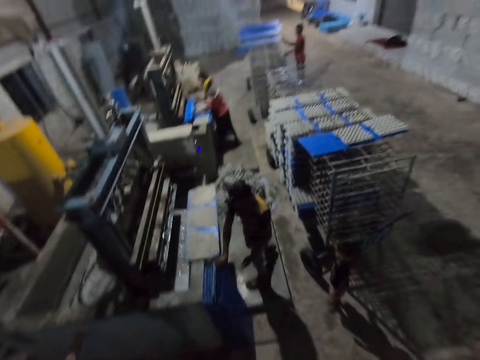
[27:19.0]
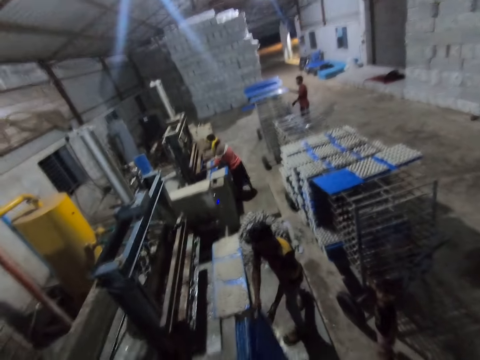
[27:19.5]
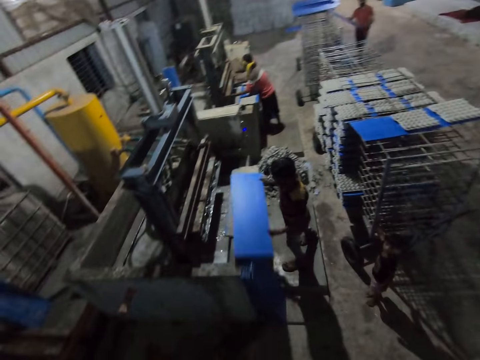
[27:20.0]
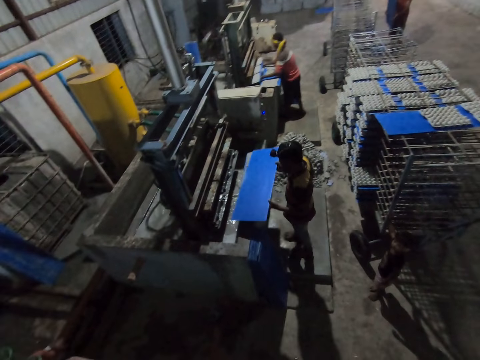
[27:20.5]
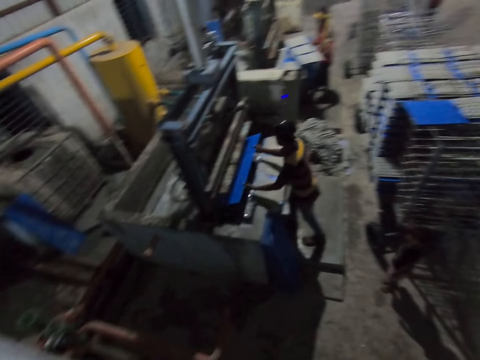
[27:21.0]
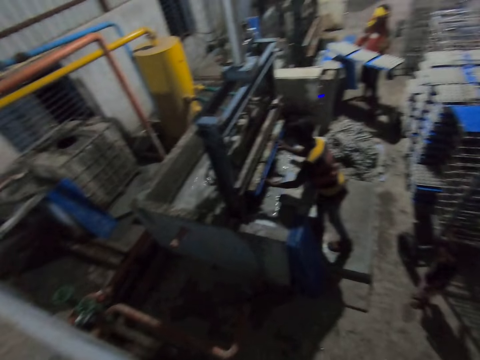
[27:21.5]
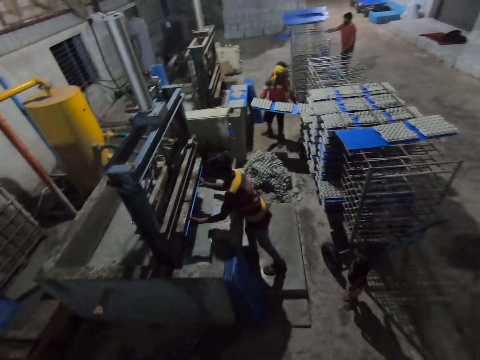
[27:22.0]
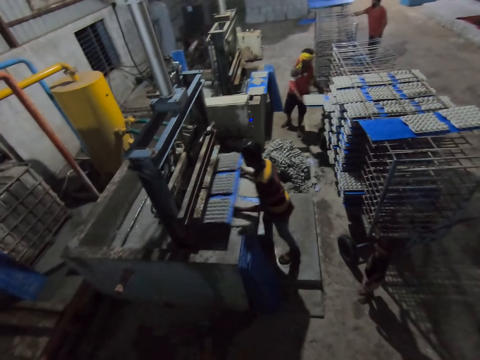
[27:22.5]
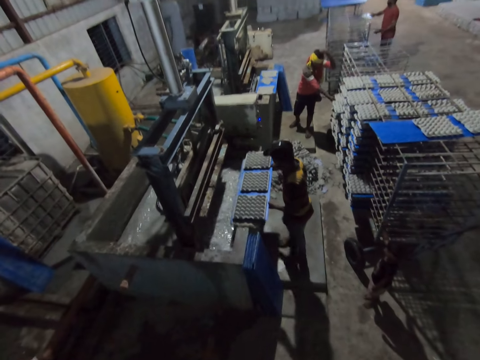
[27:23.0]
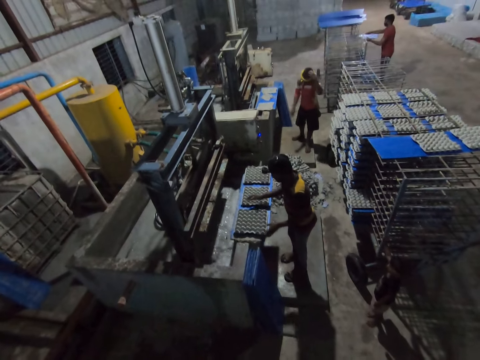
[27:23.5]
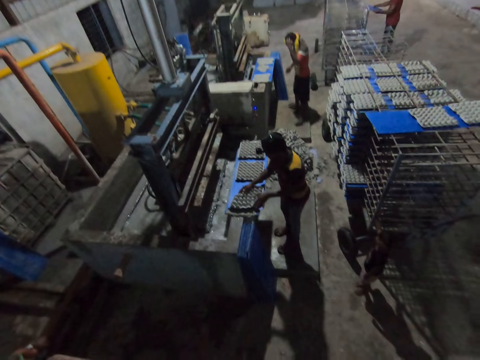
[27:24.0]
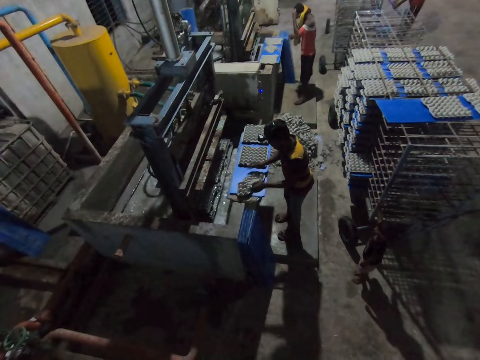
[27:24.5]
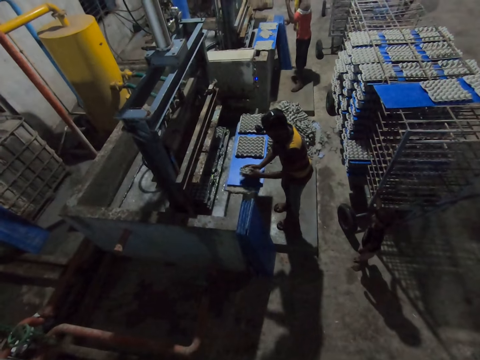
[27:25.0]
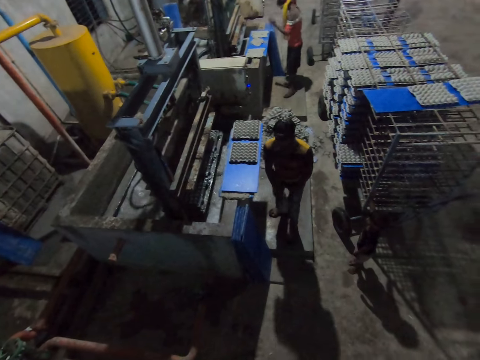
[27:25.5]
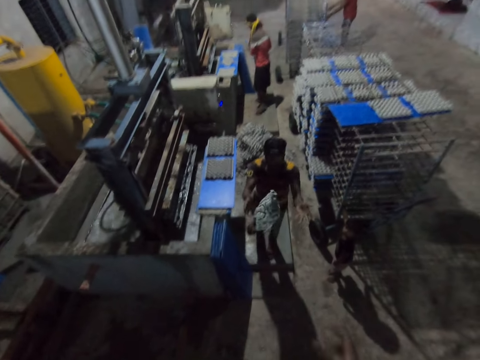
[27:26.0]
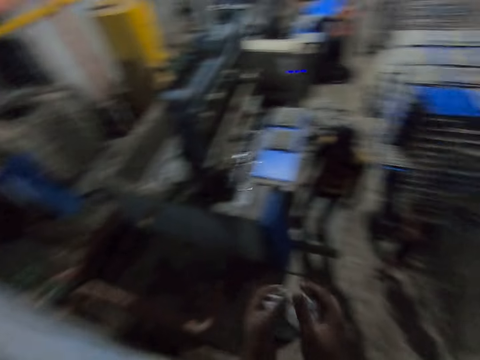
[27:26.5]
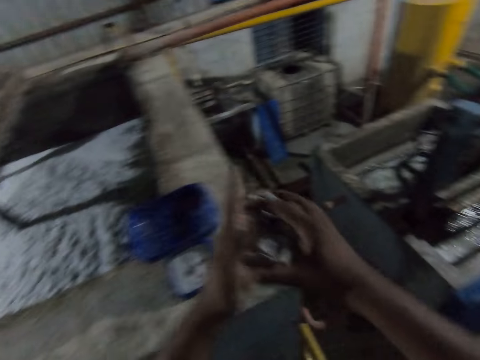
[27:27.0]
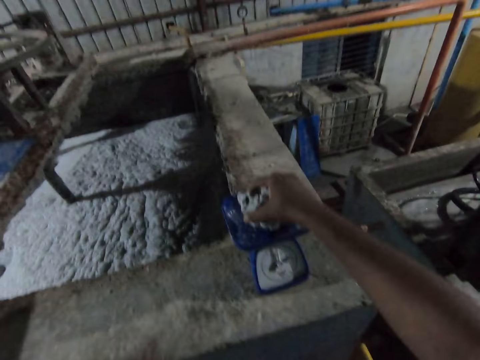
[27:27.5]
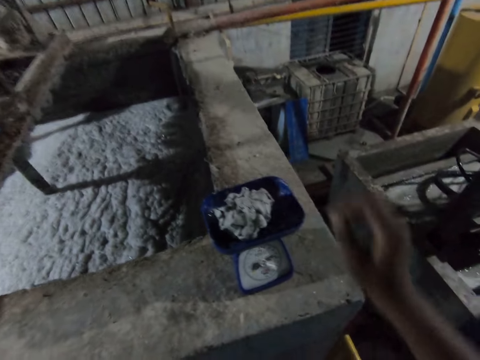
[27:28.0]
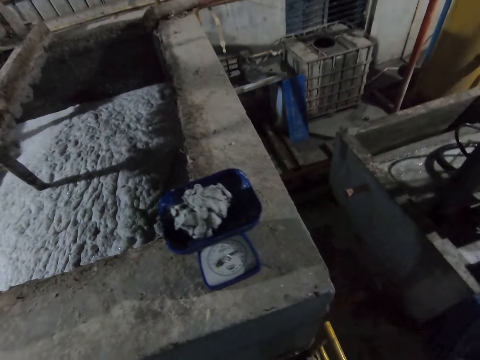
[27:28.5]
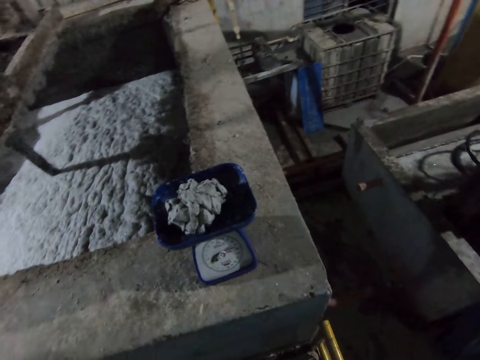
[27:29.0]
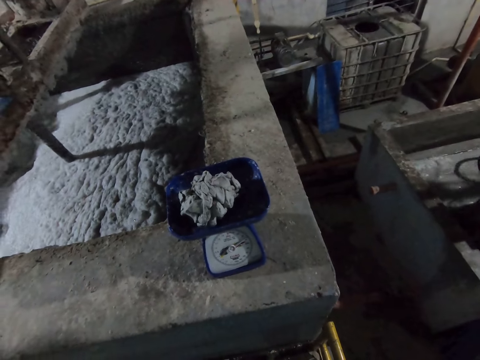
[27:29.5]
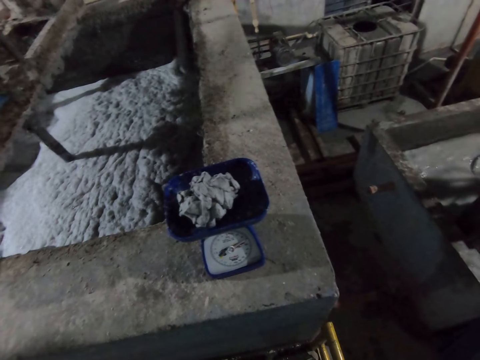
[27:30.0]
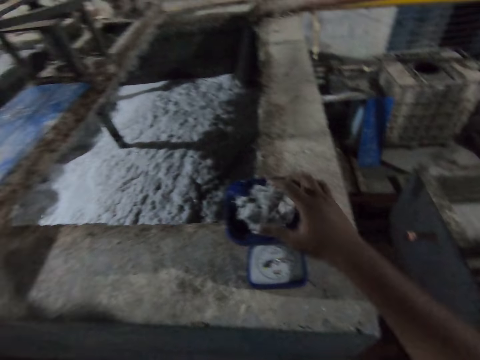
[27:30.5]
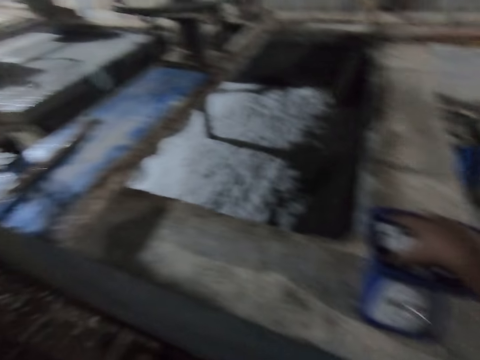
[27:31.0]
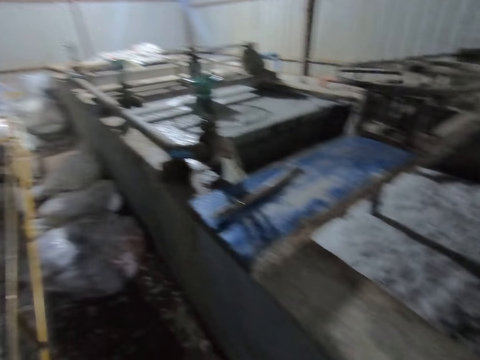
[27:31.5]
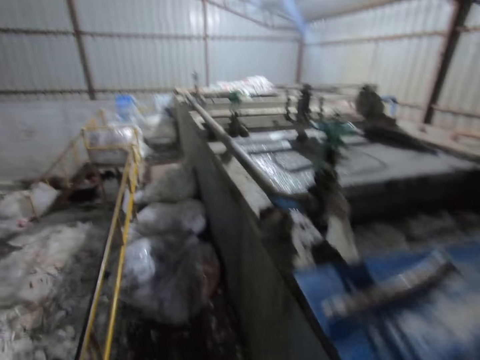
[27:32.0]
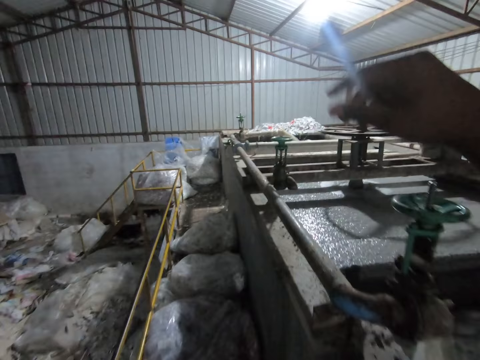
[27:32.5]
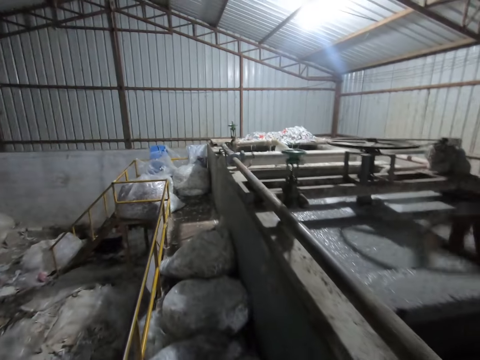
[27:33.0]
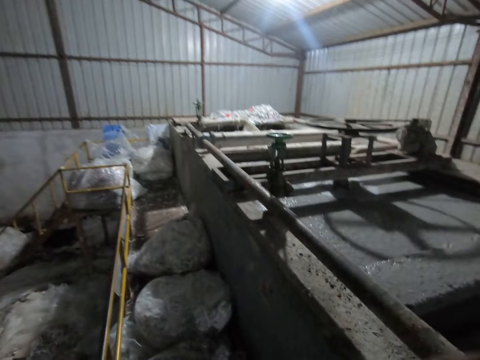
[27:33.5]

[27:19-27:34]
A man puts the board into the egg crate making machine with both hands. Another man puts the board with the egg crate in the shelf with both hands. The first man squeezes an egg crate on the board with both hands. The camera wearer looks at two men. The first man tosses the egg crate to the camera wearer with both hands. The camera wearer holds the egg crate with both hands. He molds the mud. He drops the egg crate into a scale on the egg crate making plant with his right hand. He weighs the mud. He picks up the egg crate from the scale with his right hand. He tosses the egg crate into the egg crate making plant with his right hand.

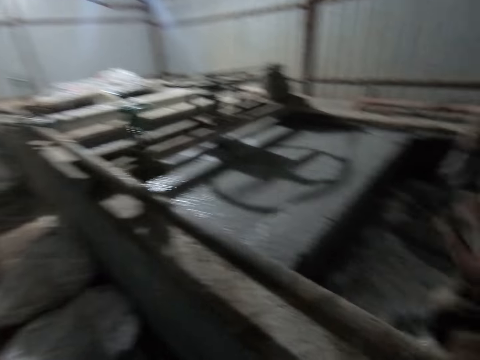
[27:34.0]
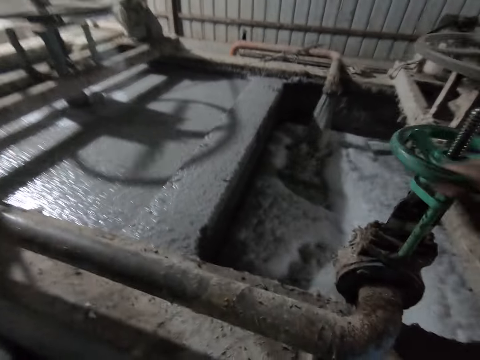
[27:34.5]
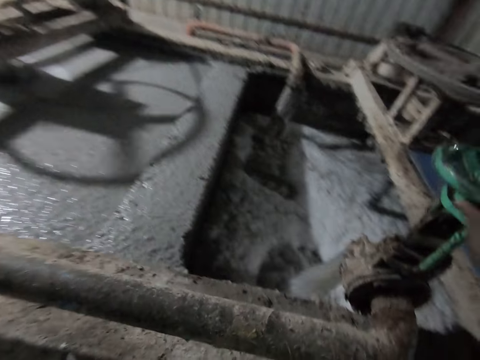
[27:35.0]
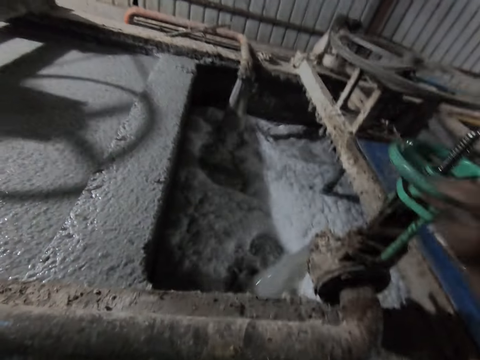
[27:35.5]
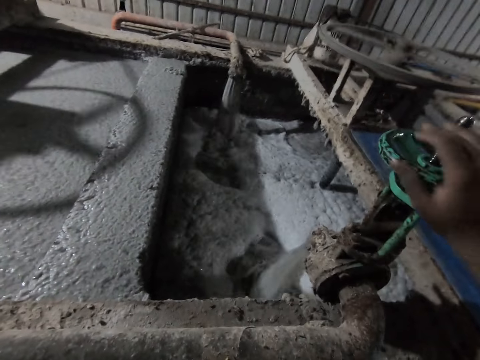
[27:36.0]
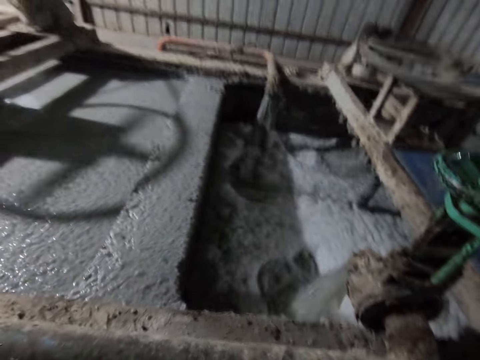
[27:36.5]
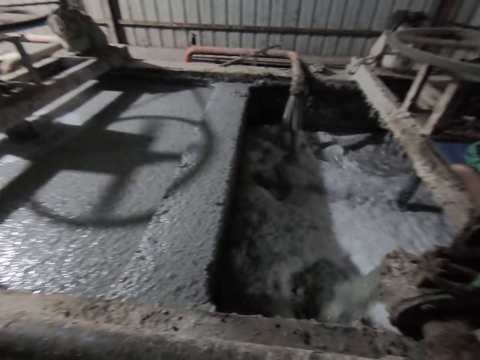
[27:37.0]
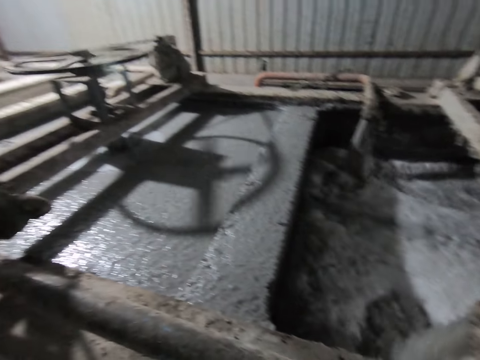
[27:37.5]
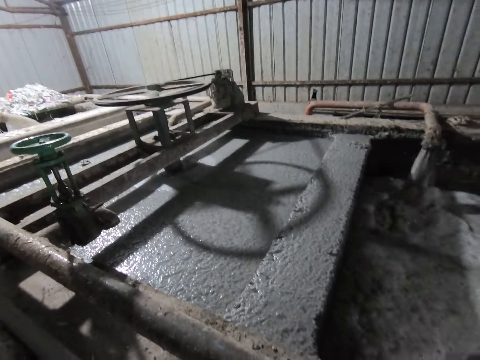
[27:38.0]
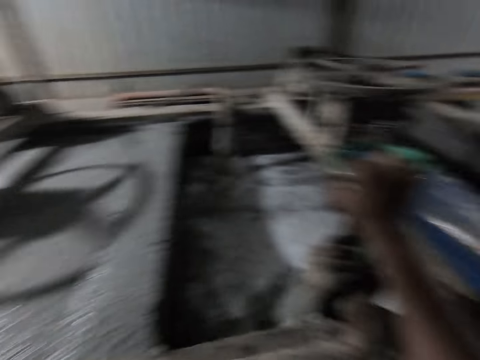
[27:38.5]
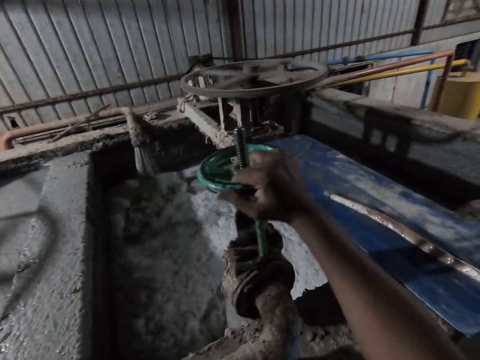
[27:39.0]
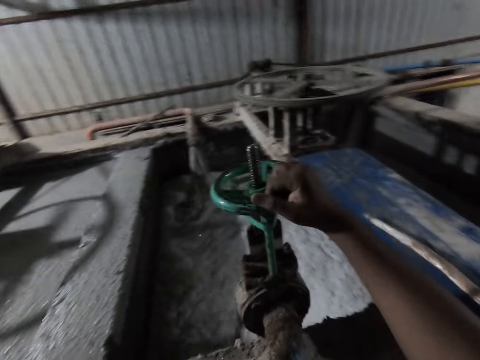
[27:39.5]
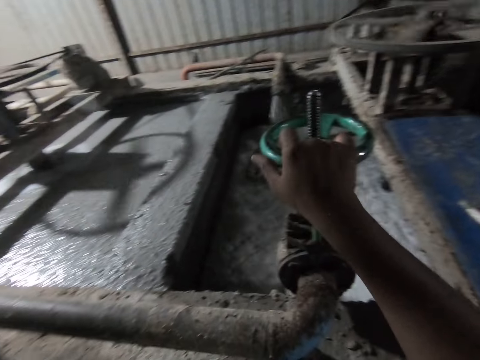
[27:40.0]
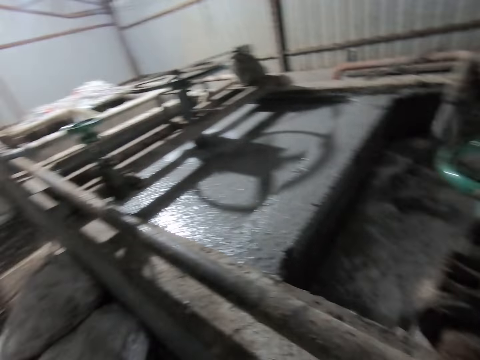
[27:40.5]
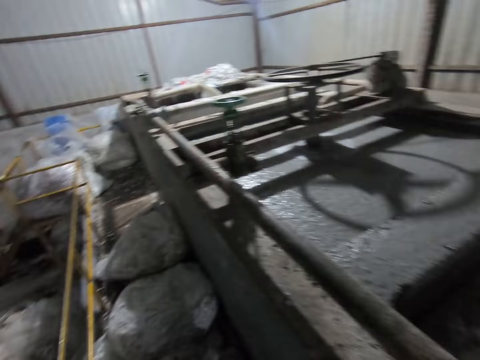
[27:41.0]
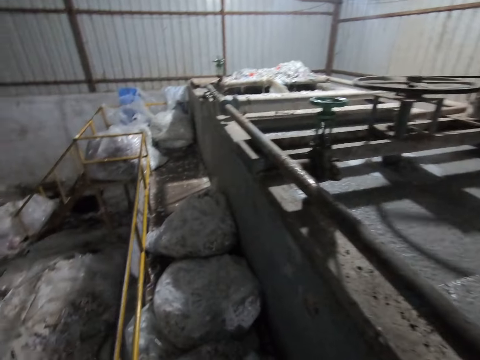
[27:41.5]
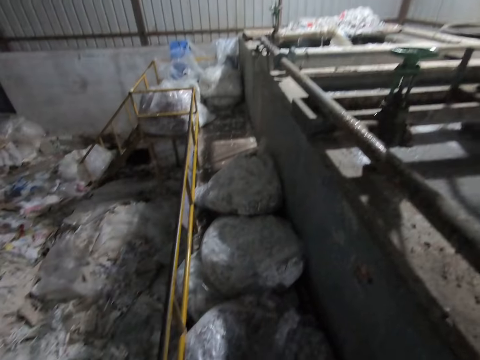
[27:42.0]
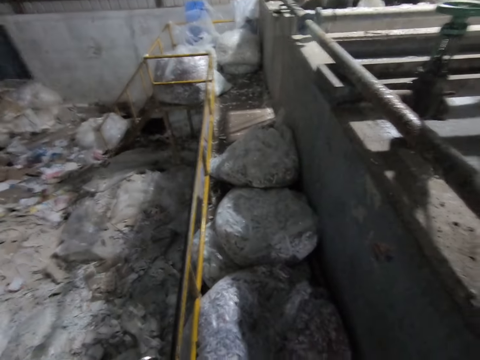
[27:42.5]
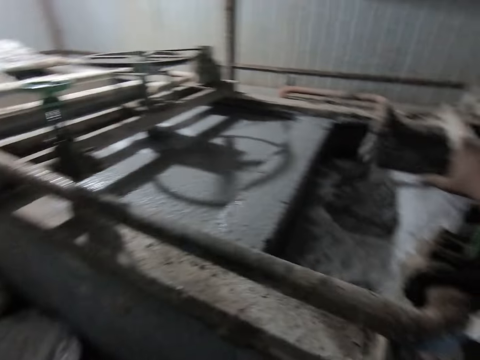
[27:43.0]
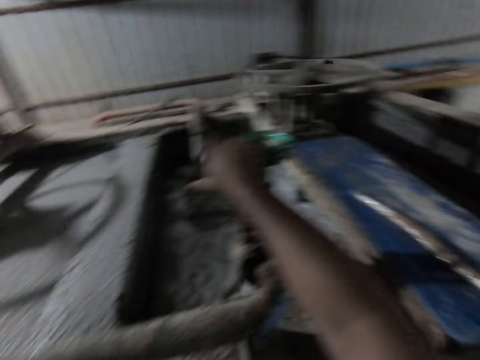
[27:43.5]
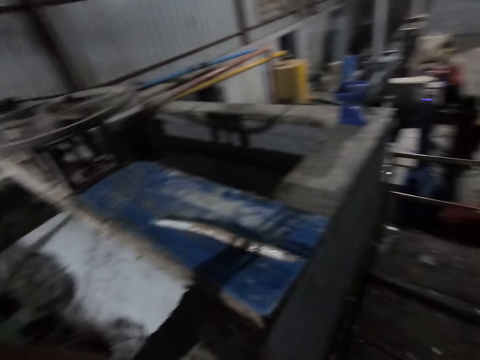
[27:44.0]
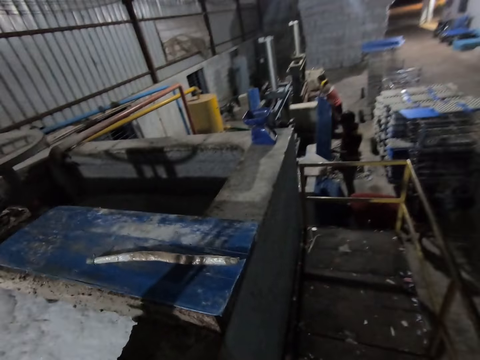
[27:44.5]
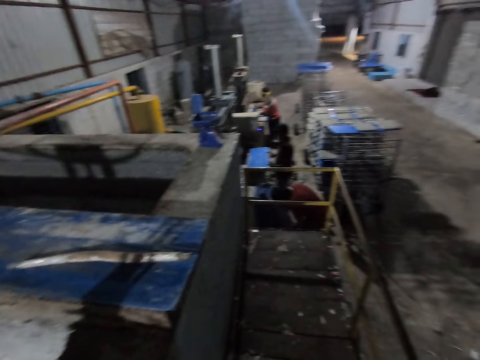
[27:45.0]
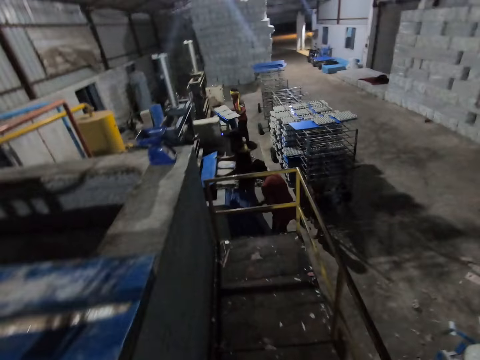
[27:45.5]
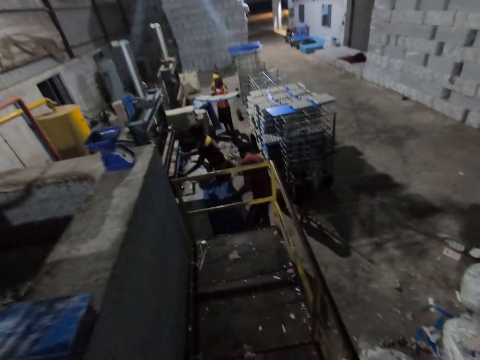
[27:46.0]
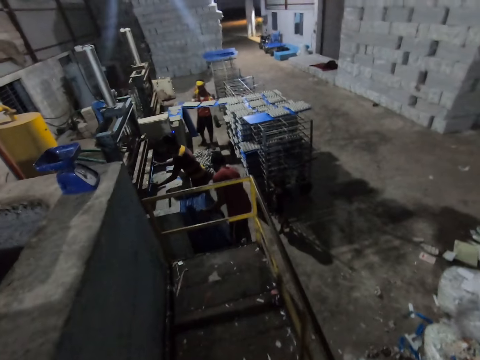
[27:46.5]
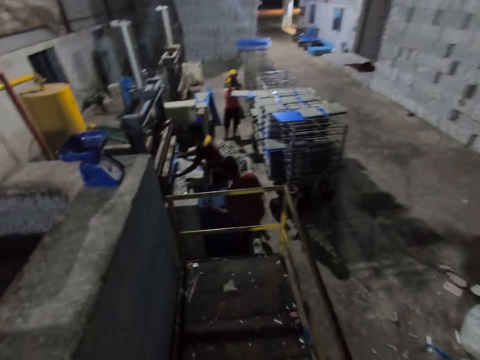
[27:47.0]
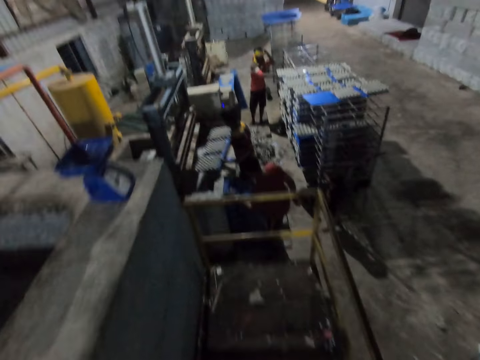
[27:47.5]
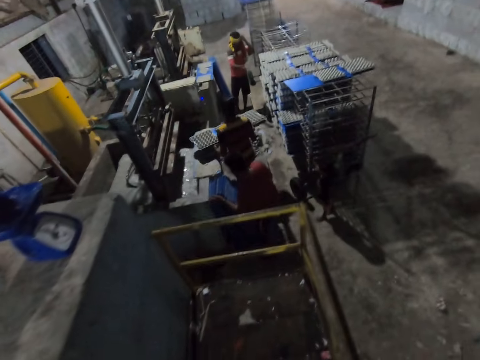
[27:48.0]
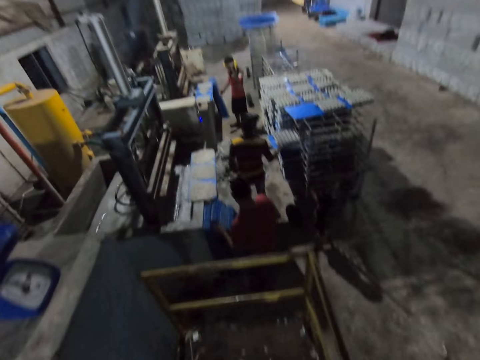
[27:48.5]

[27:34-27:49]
The camera wearer adjusts the flow of water in the egg crate making plant with his right hand. He closes the tap. A man puts a board into the egg crate making machine with both hands. Another man arranges boards on the ground with both hands. Another man puts a board with the egg crate in the shelf with both hands.
